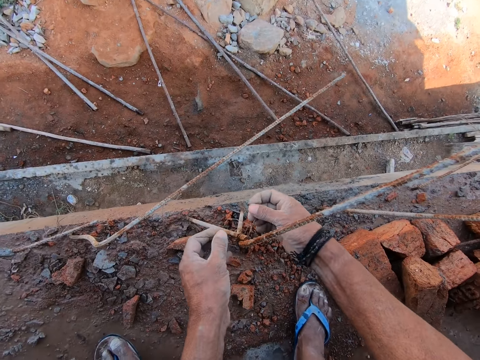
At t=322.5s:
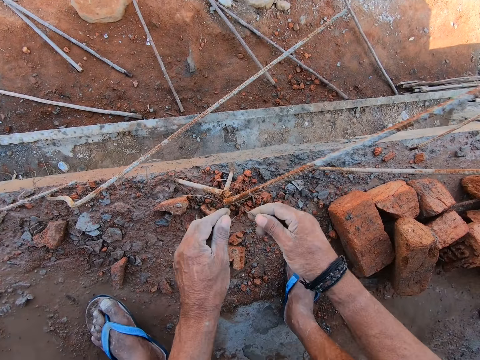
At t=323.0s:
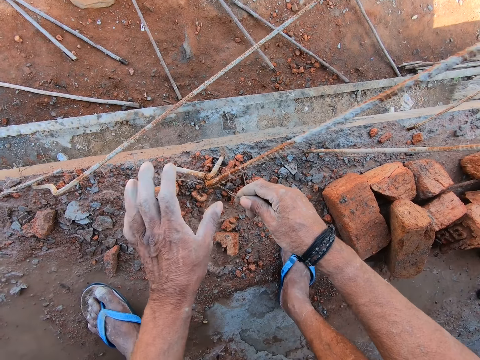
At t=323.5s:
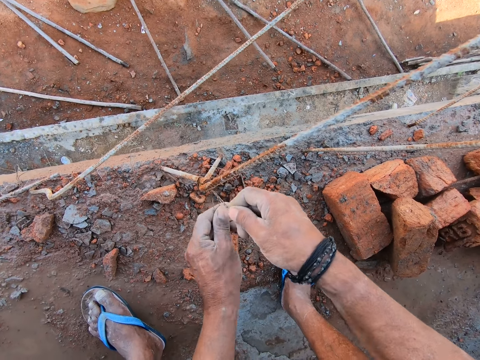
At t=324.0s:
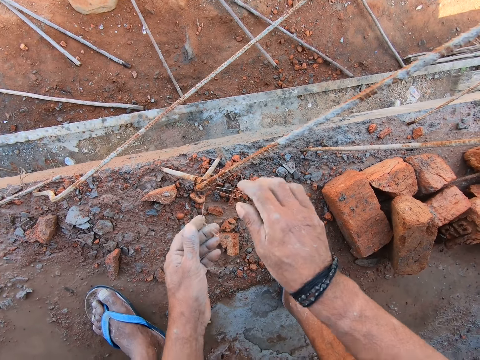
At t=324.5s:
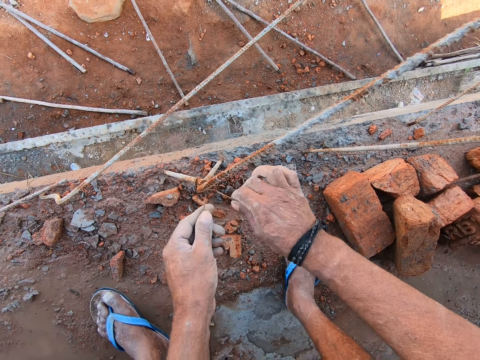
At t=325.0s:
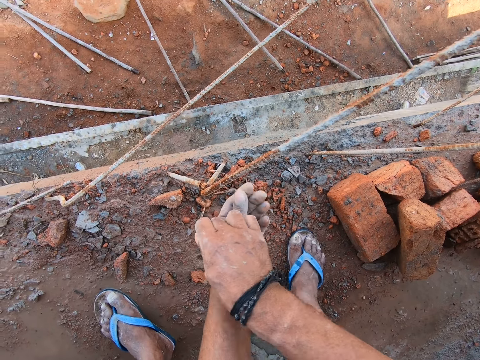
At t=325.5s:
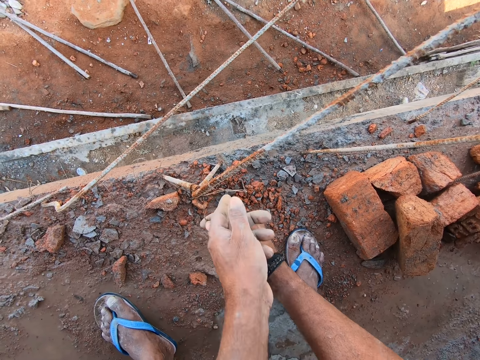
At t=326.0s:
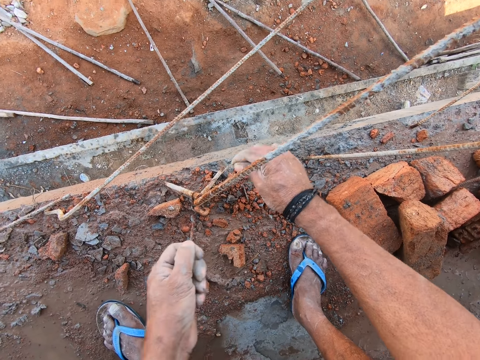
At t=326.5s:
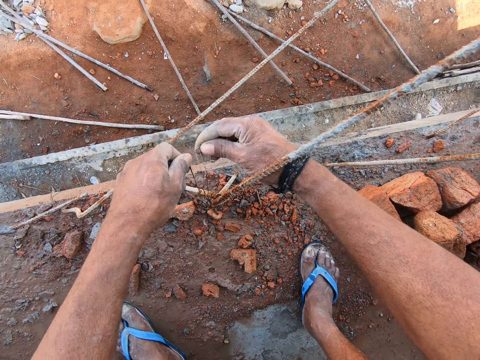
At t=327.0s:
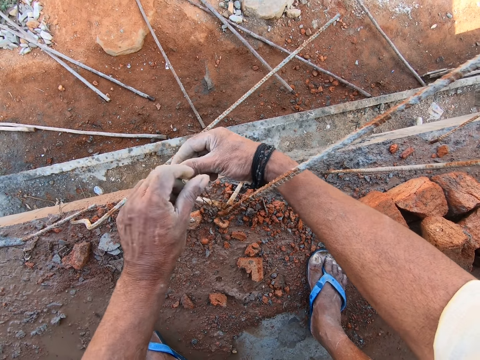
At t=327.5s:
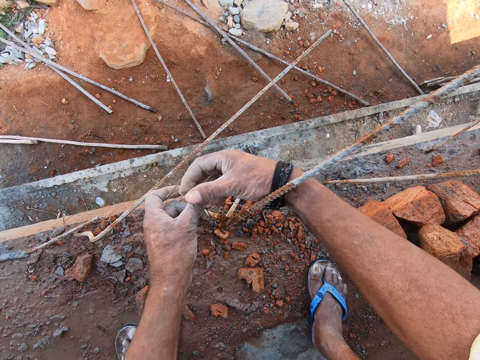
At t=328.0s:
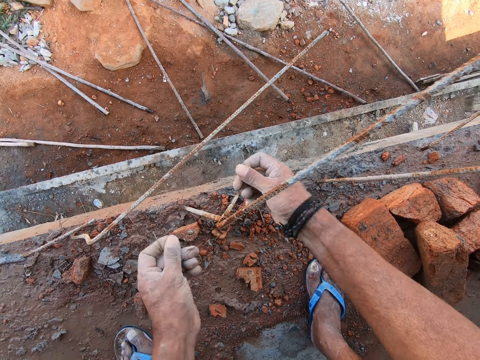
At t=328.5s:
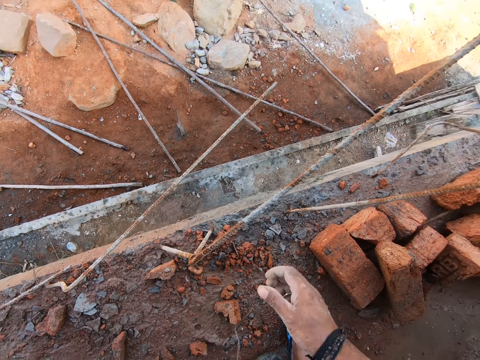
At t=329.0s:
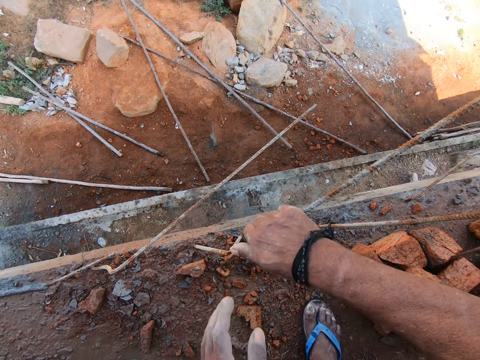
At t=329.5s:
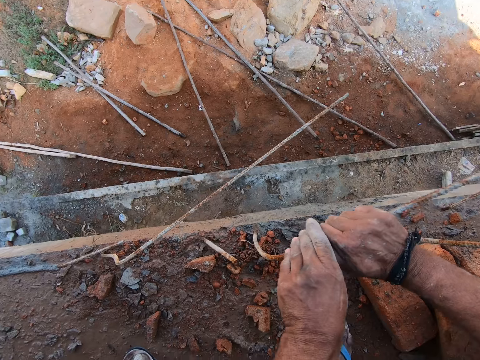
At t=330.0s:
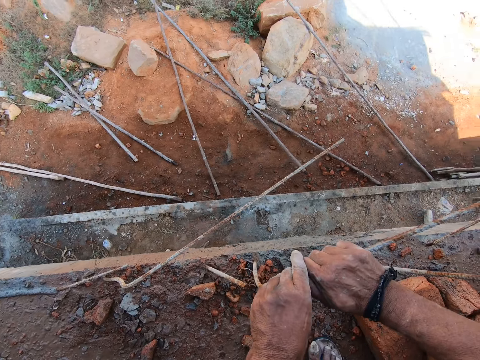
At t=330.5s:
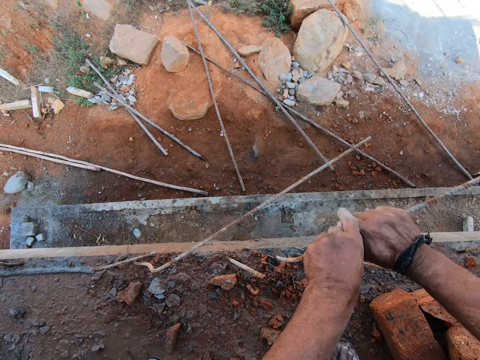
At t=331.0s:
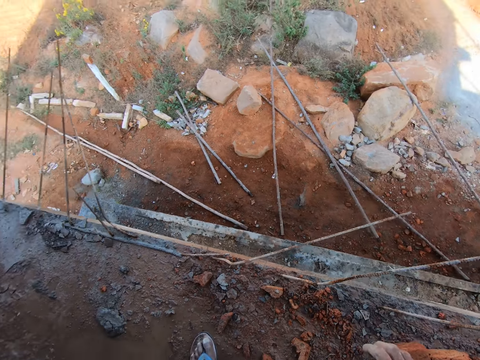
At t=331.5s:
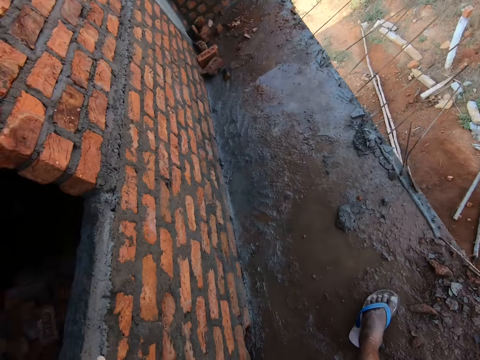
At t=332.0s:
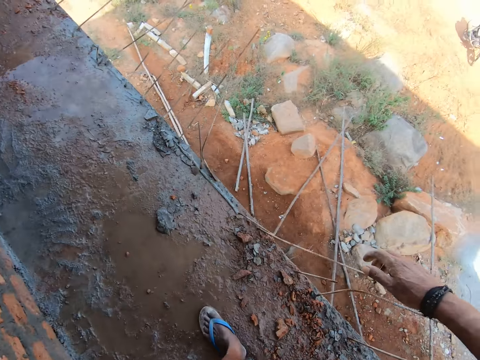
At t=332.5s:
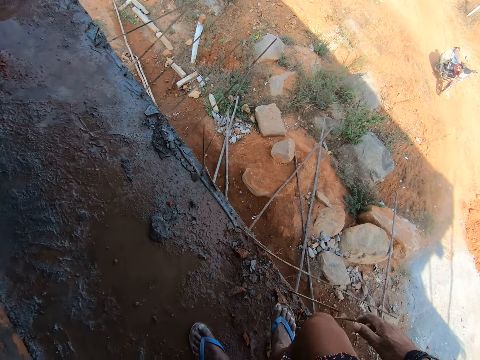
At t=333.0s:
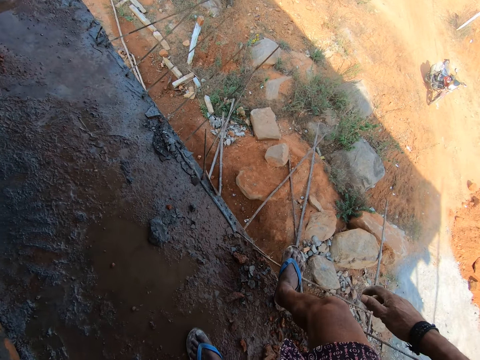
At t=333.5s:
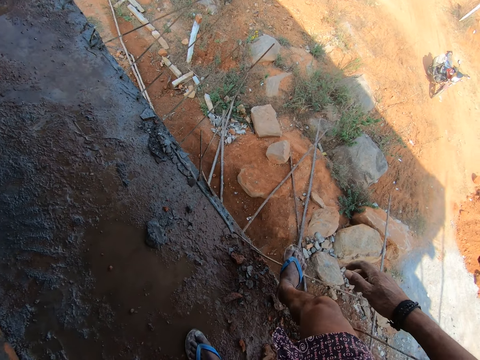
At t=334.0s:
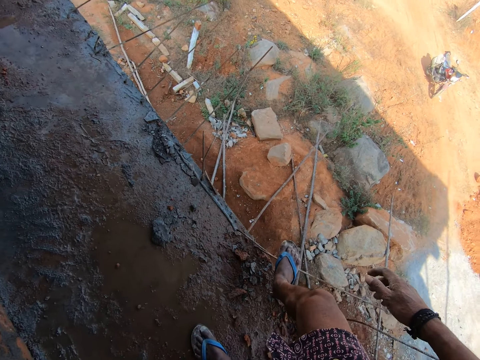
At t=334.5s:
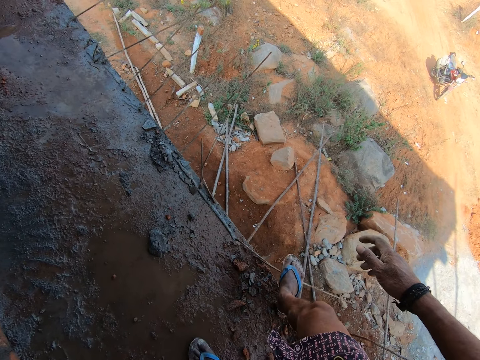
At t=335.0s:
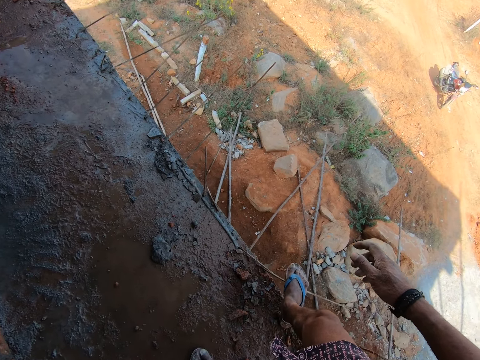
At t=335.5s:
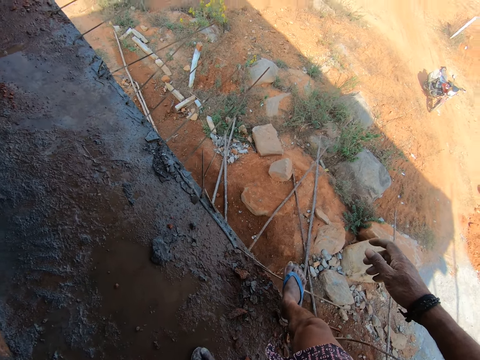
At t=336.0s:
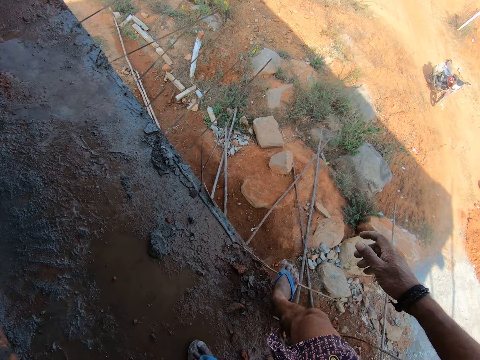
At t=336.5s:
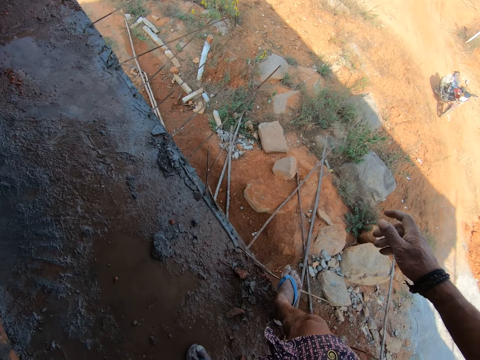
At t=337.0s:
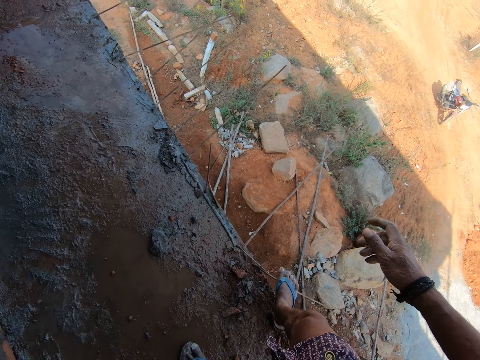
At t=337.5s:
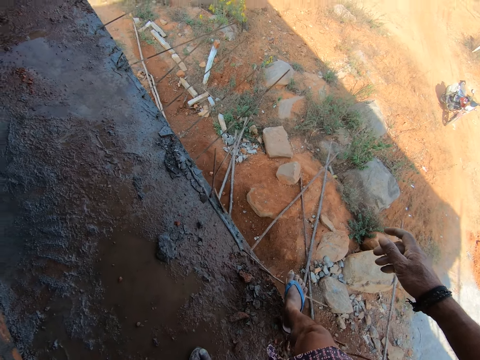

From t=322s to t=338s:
The camera wearer holds wire on the steel. They adjust the wire on the steel. They remove the wire from the steel. They bend the reinforcement. They hold the steel with the right hand. They adjust the steel. They rise up. They look around. They step on the steel. They bend the steel bar. They move the steel with the foot.

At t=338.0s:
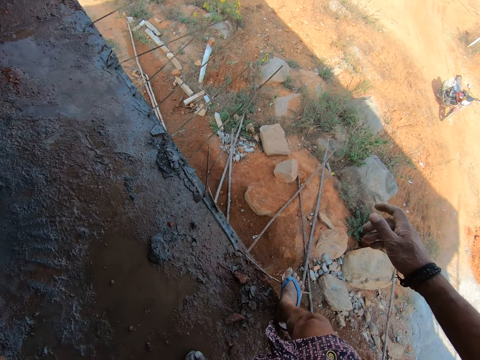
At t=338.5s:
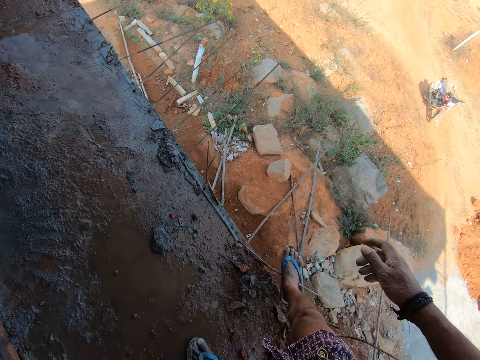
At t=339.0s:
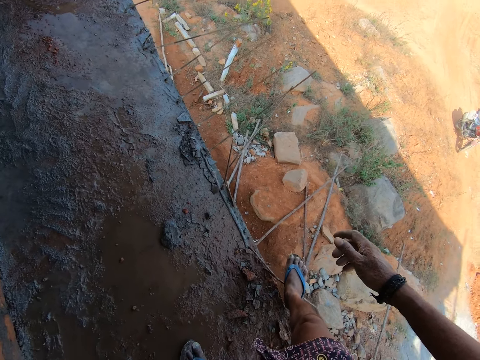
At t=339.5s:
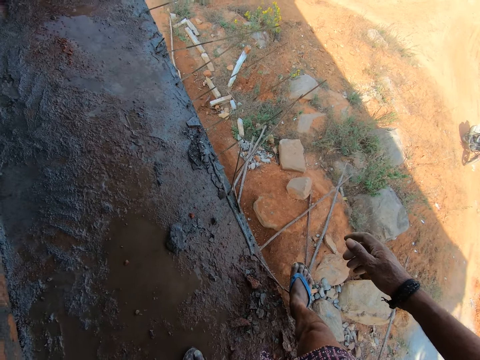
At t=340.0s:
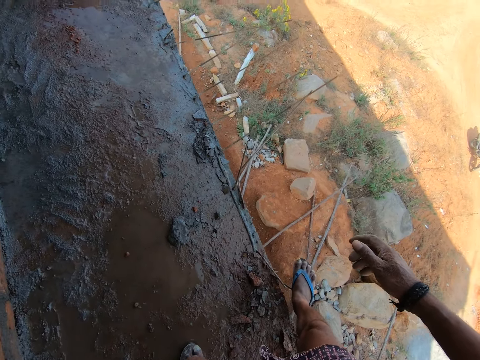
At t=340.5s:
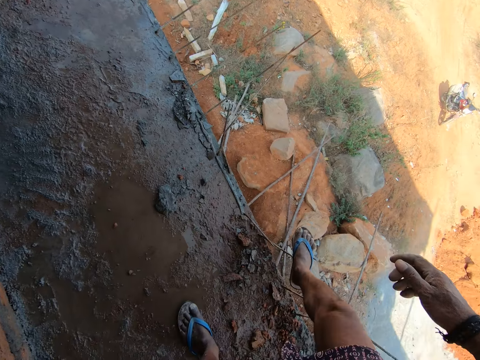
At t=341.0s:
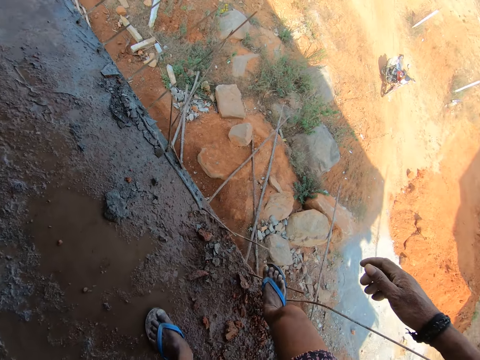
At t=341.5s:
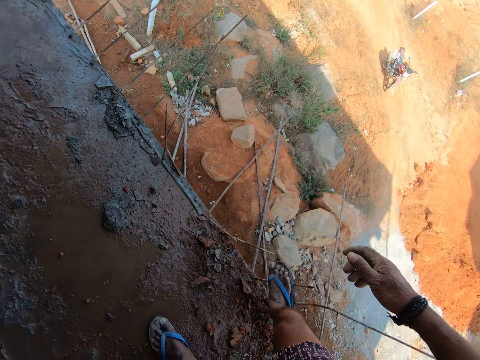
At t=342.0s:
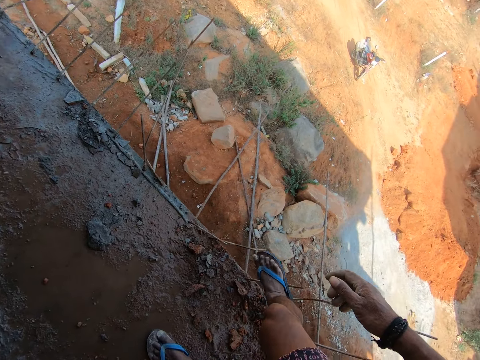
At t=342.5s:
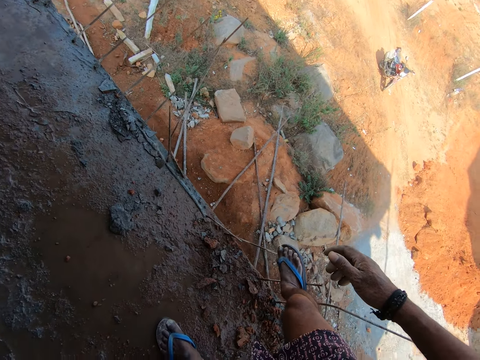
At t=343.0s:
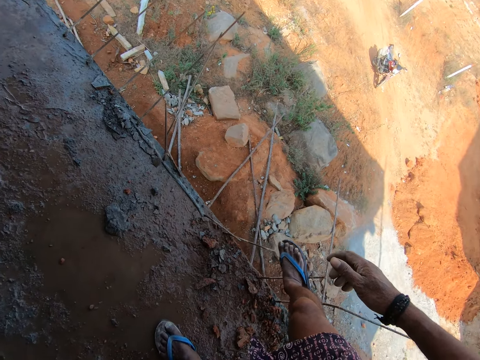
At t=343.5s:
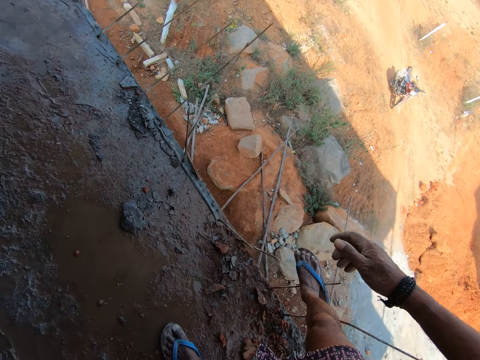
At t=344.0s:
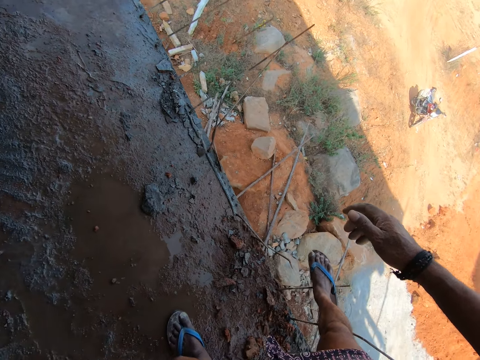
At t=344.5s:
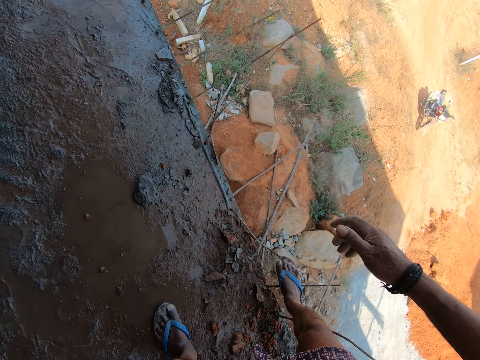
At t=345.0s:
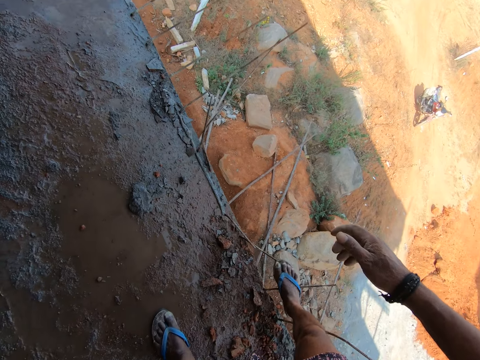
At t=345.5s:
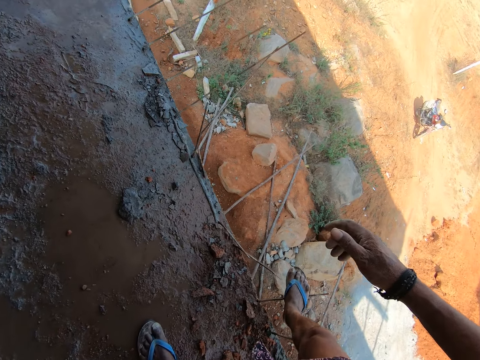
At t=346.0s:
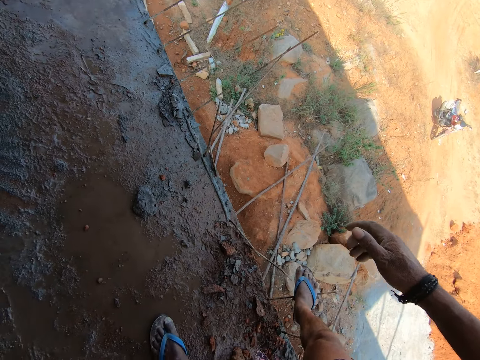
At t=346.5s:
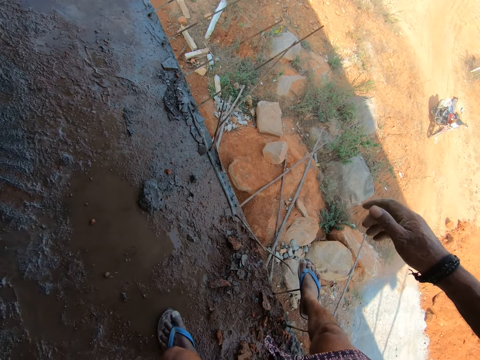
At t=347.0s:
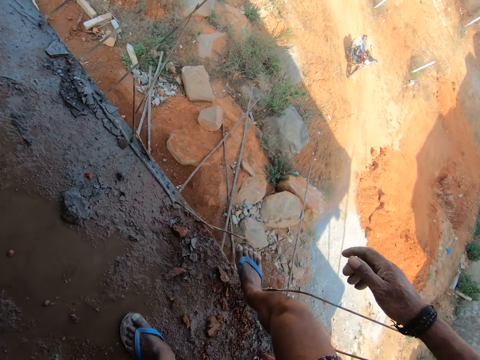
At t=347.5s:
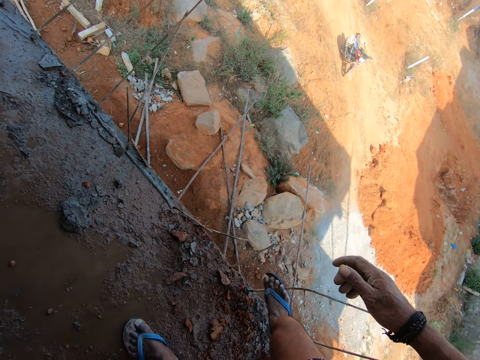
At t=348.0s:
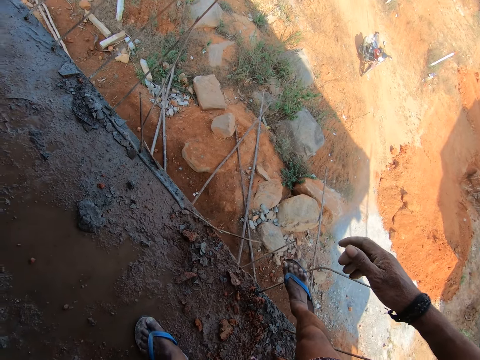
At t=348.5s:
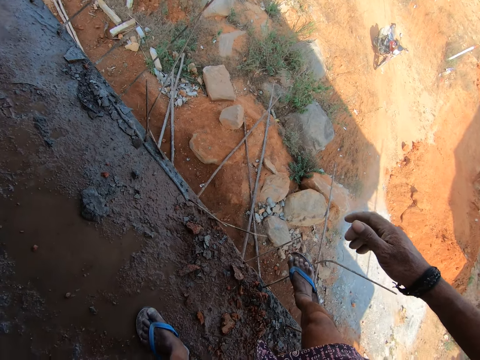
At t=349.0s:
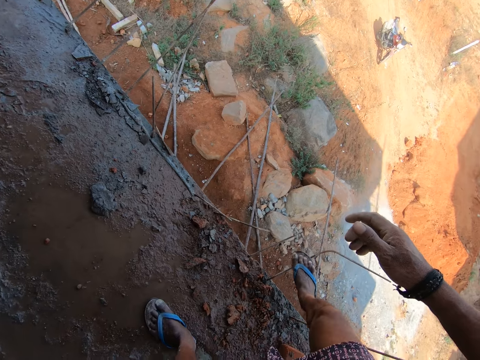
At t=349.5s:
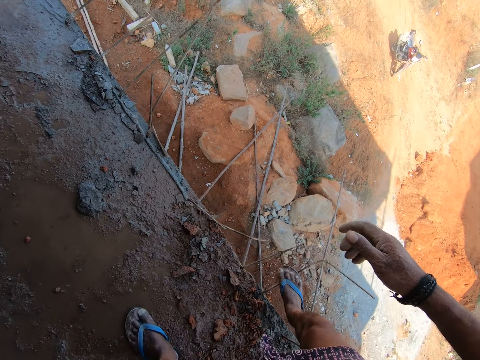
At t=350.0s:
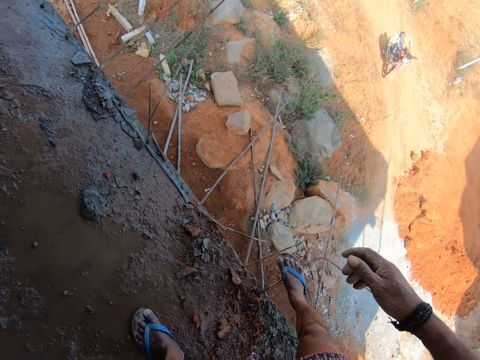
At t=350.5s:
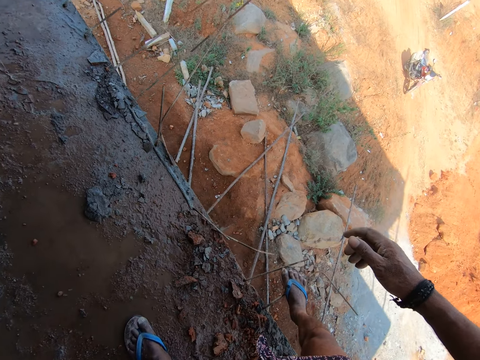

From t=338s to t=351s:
The camera wearer steps on steel. They move the steel with the foot. They step on the steel. They move the steel with the foot.
